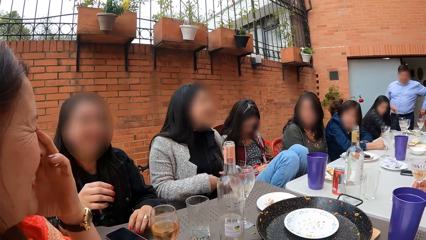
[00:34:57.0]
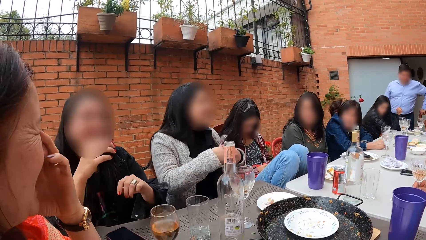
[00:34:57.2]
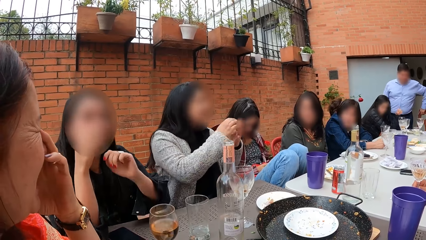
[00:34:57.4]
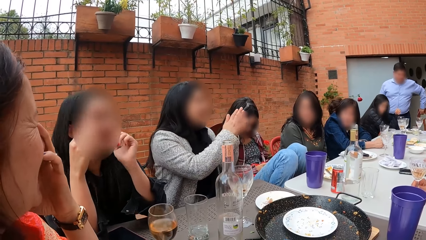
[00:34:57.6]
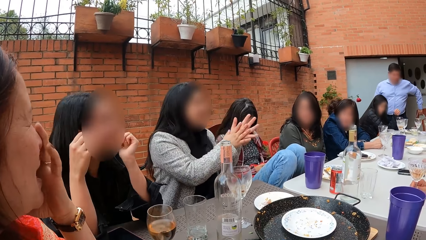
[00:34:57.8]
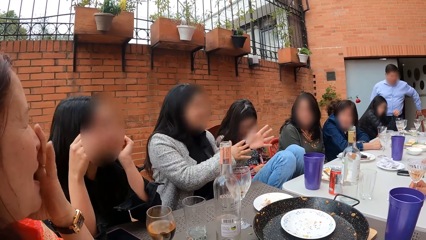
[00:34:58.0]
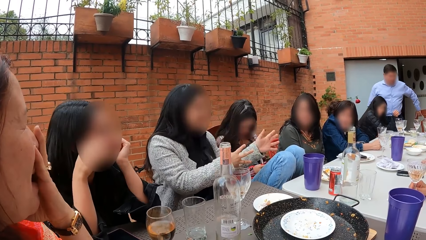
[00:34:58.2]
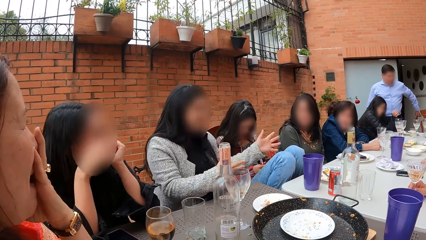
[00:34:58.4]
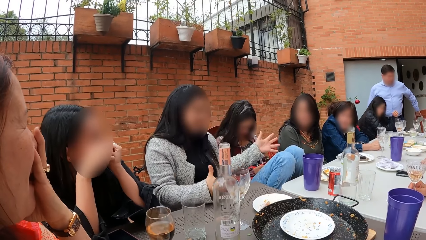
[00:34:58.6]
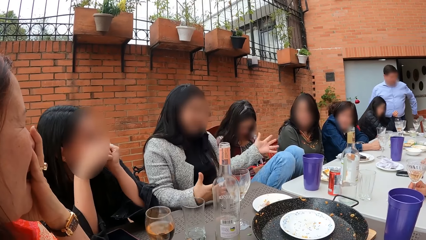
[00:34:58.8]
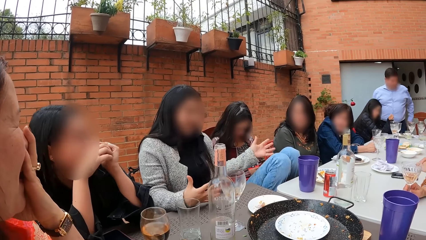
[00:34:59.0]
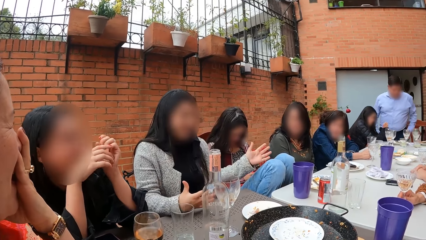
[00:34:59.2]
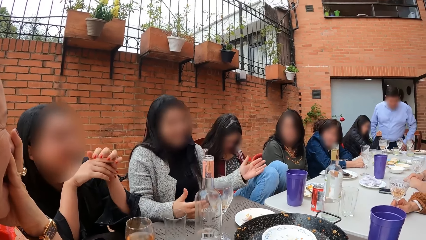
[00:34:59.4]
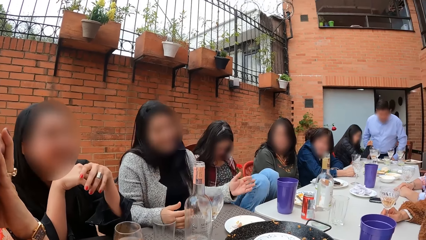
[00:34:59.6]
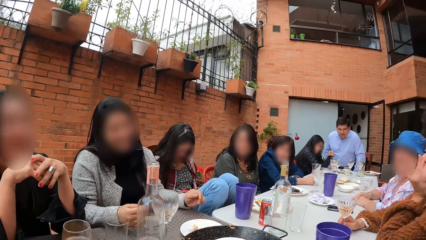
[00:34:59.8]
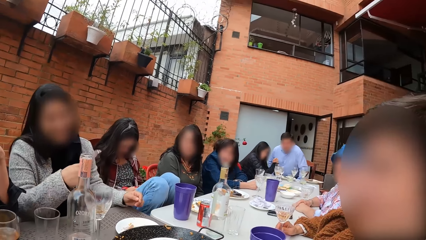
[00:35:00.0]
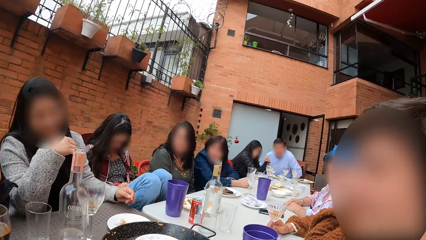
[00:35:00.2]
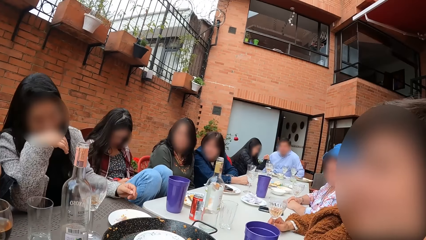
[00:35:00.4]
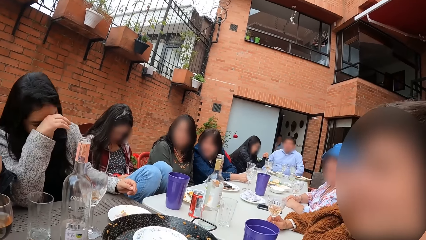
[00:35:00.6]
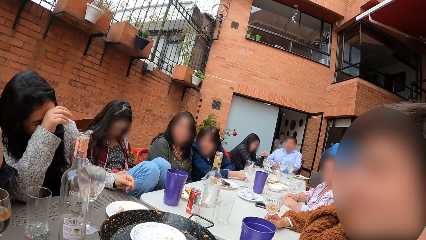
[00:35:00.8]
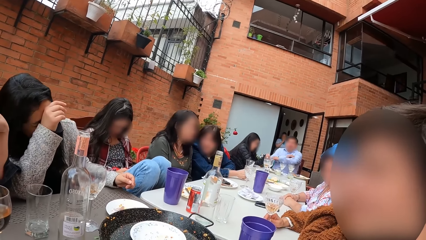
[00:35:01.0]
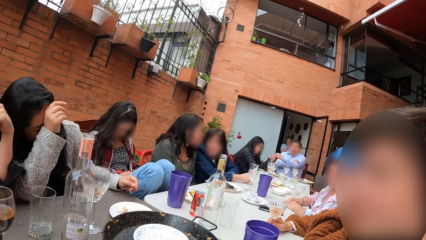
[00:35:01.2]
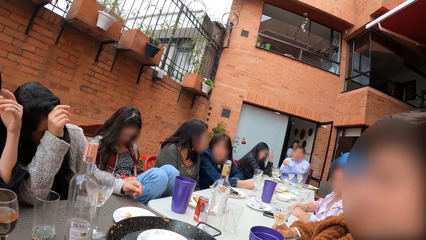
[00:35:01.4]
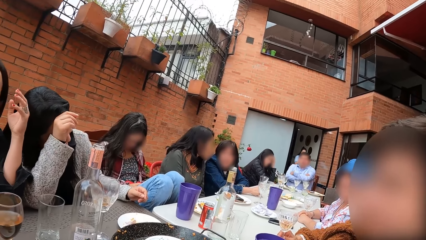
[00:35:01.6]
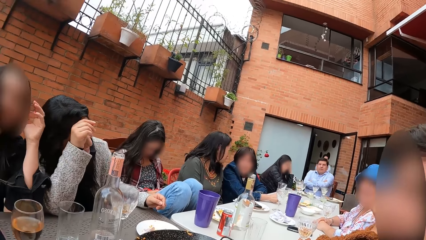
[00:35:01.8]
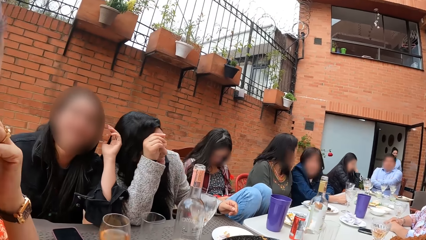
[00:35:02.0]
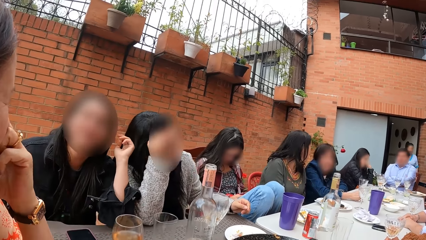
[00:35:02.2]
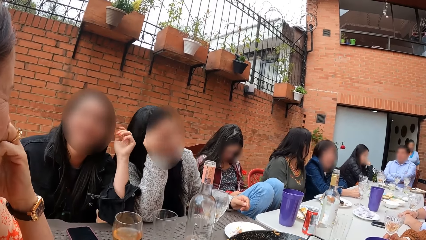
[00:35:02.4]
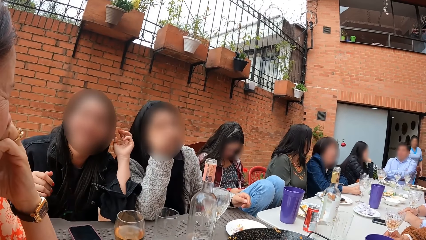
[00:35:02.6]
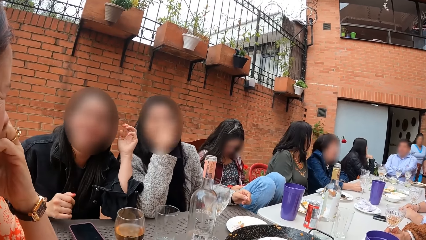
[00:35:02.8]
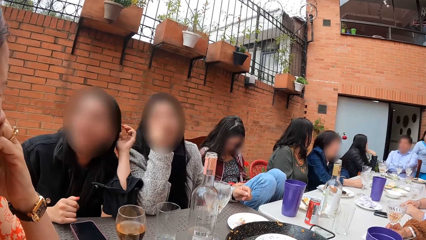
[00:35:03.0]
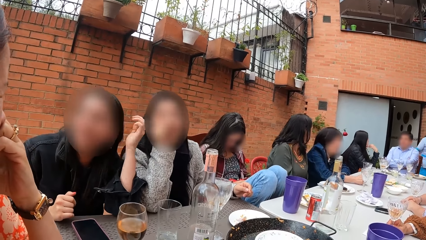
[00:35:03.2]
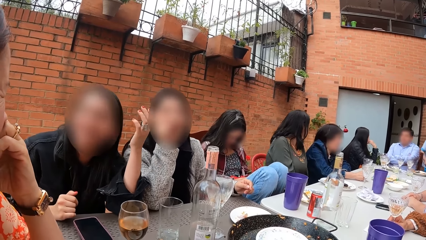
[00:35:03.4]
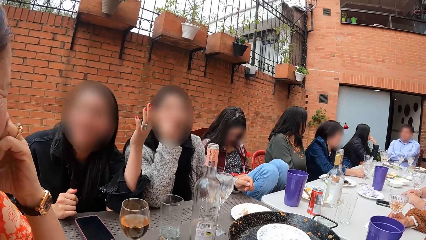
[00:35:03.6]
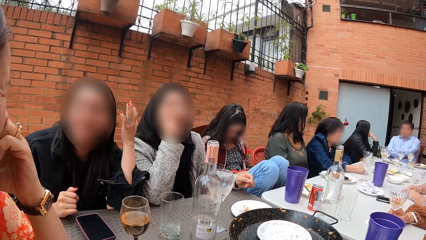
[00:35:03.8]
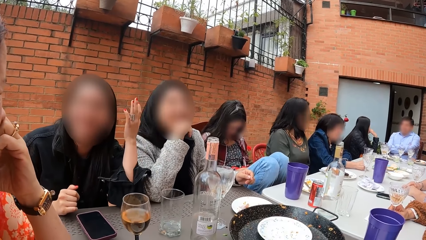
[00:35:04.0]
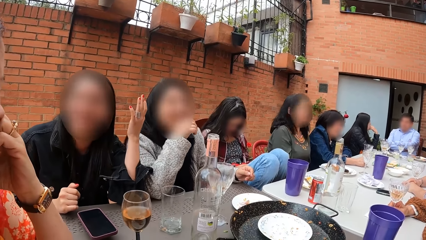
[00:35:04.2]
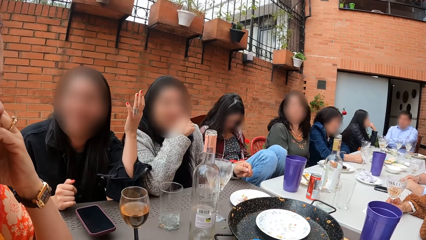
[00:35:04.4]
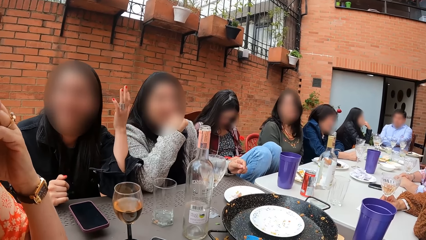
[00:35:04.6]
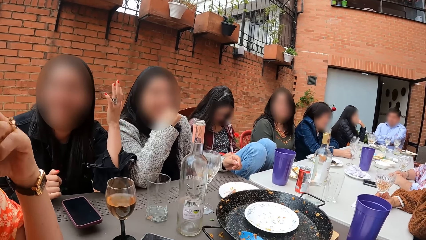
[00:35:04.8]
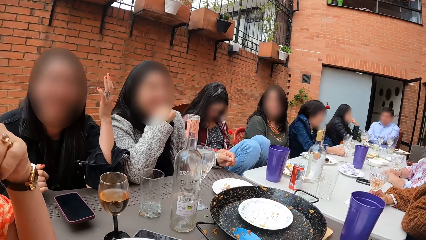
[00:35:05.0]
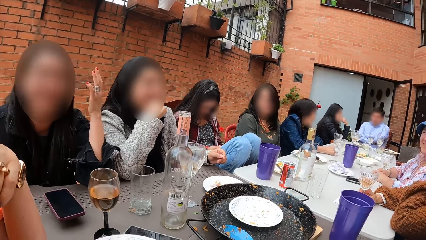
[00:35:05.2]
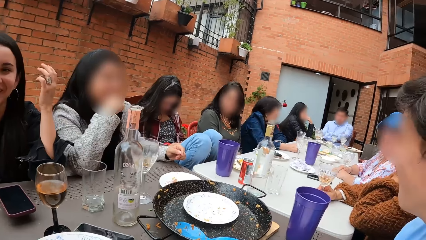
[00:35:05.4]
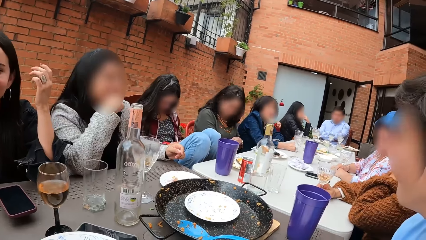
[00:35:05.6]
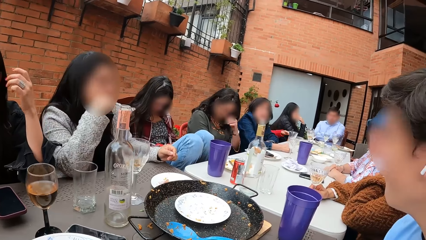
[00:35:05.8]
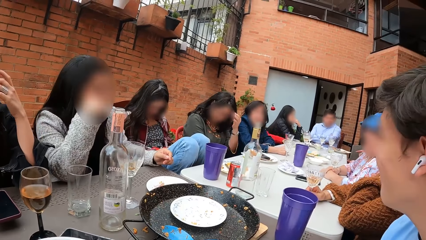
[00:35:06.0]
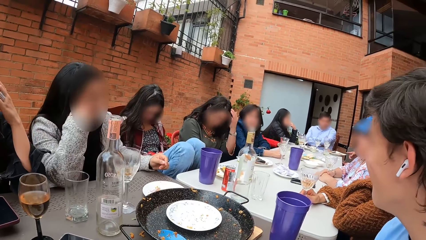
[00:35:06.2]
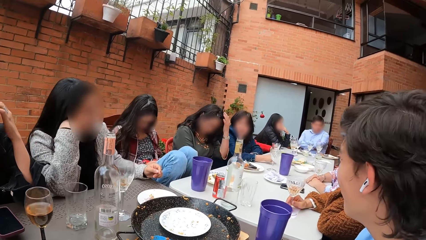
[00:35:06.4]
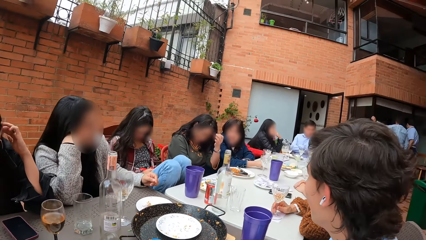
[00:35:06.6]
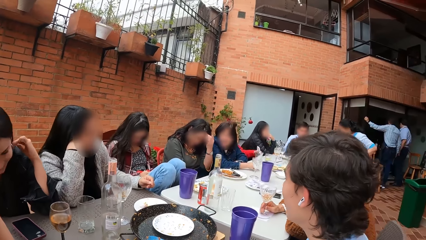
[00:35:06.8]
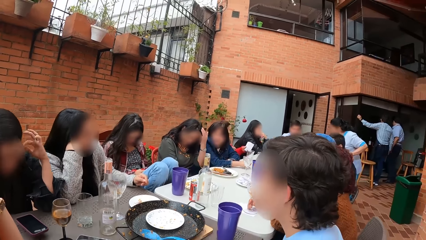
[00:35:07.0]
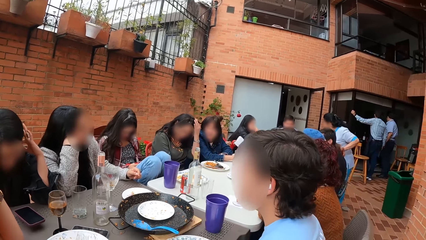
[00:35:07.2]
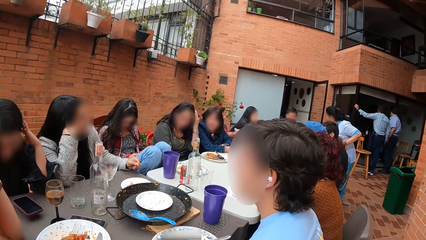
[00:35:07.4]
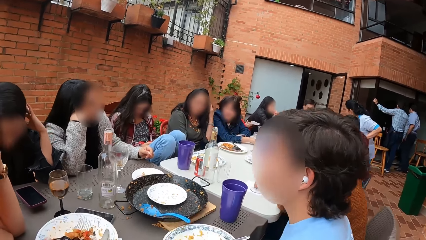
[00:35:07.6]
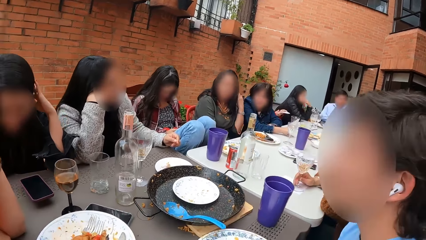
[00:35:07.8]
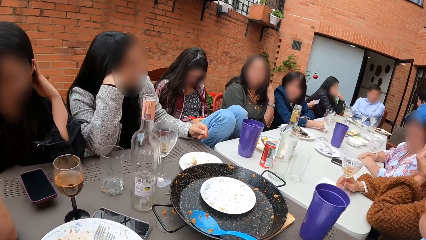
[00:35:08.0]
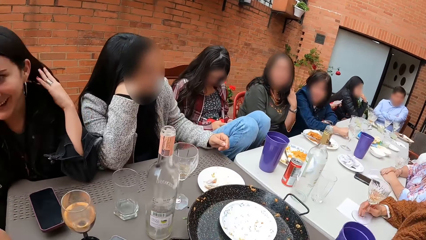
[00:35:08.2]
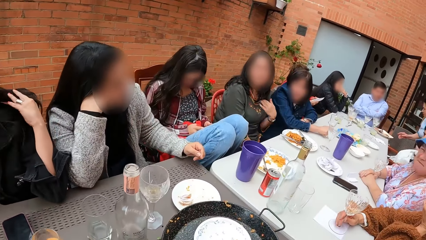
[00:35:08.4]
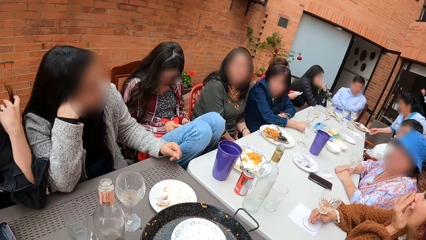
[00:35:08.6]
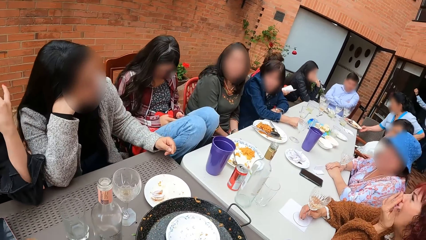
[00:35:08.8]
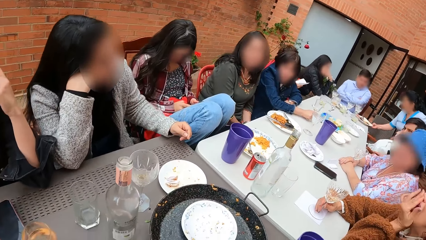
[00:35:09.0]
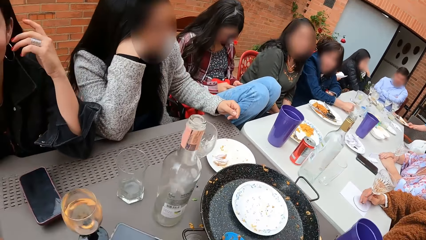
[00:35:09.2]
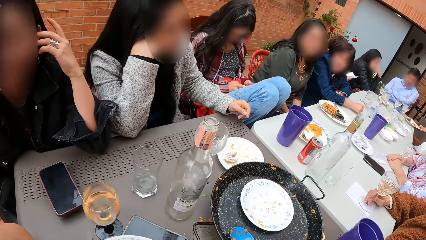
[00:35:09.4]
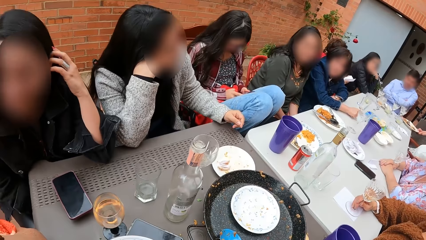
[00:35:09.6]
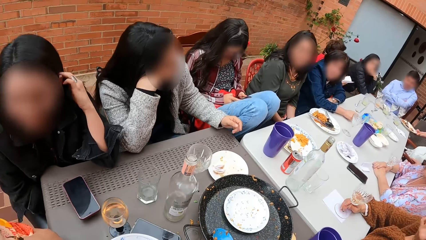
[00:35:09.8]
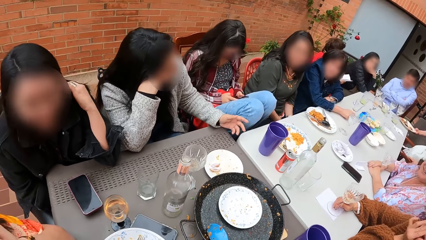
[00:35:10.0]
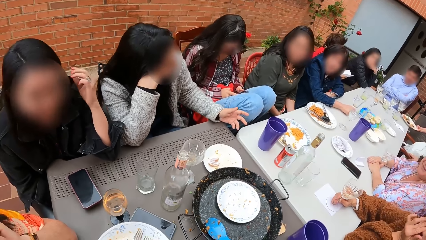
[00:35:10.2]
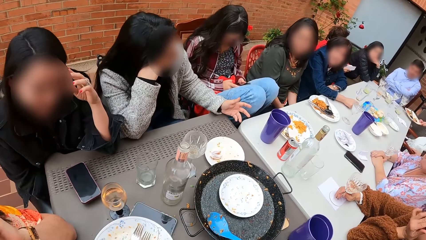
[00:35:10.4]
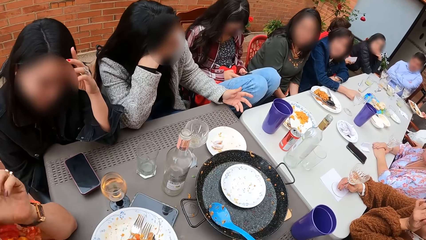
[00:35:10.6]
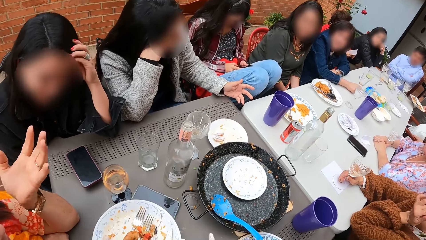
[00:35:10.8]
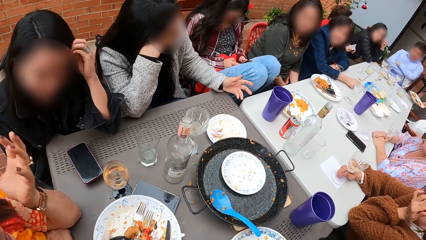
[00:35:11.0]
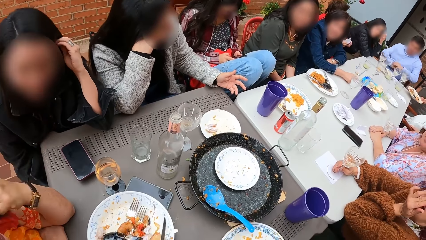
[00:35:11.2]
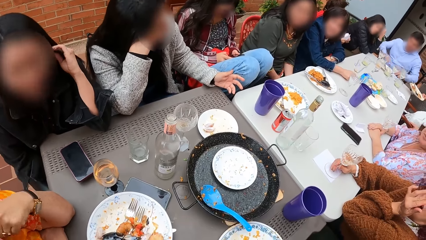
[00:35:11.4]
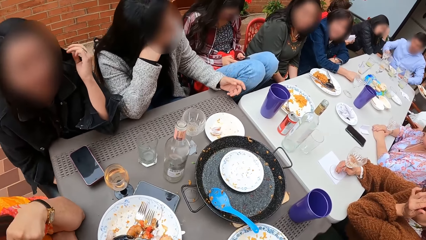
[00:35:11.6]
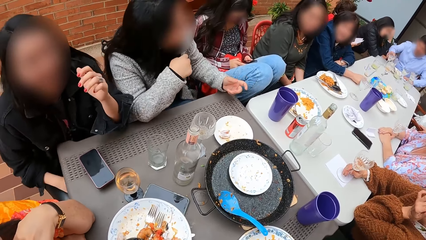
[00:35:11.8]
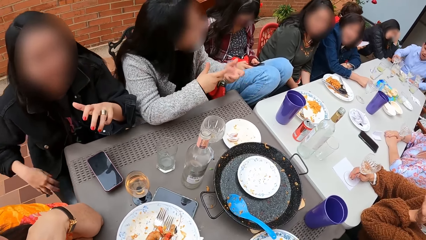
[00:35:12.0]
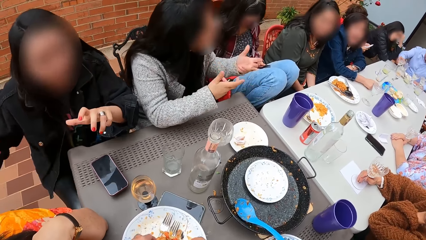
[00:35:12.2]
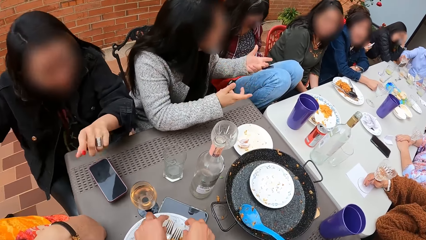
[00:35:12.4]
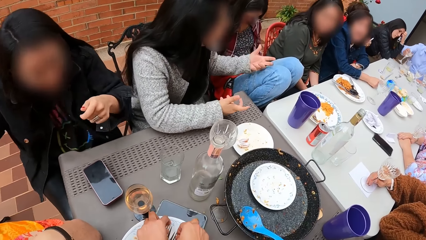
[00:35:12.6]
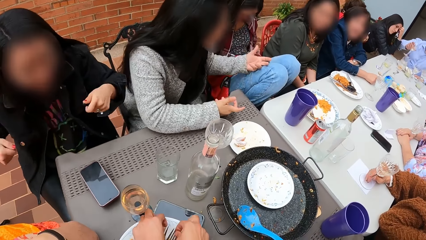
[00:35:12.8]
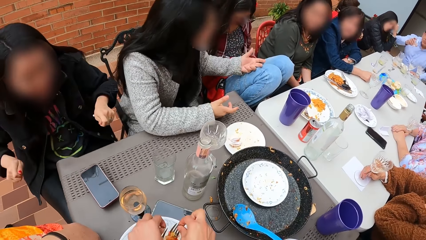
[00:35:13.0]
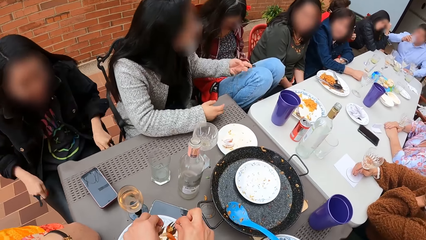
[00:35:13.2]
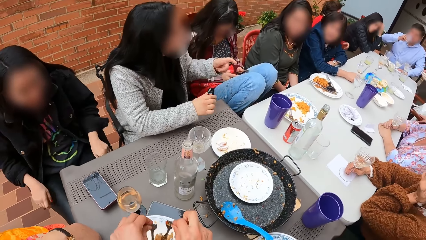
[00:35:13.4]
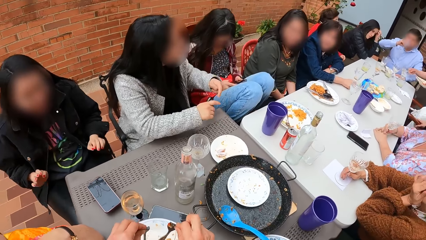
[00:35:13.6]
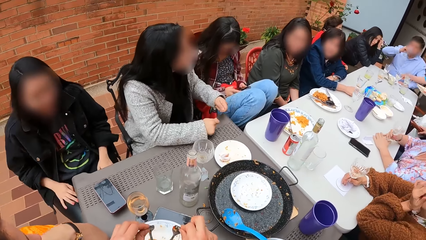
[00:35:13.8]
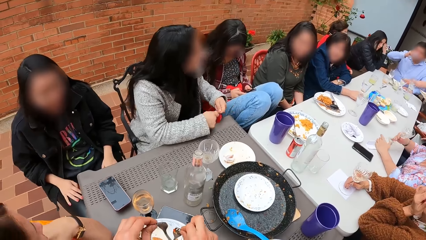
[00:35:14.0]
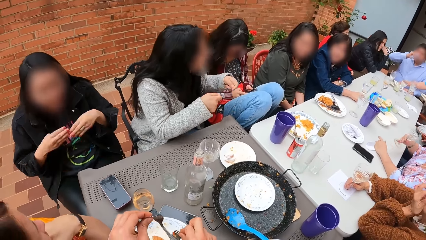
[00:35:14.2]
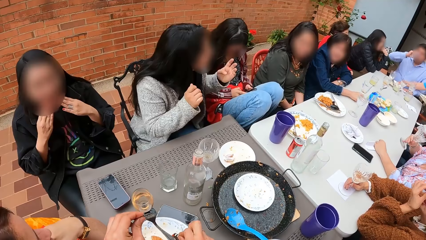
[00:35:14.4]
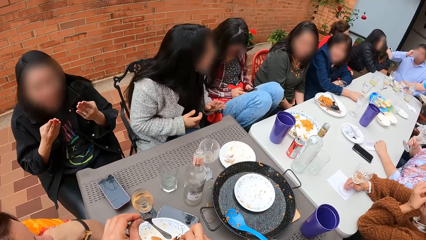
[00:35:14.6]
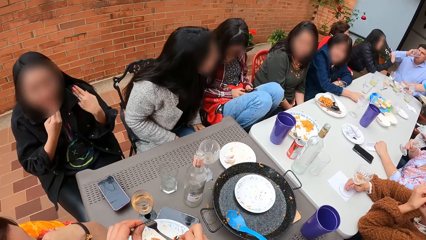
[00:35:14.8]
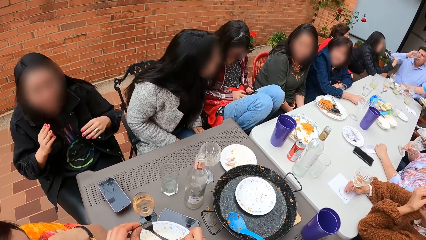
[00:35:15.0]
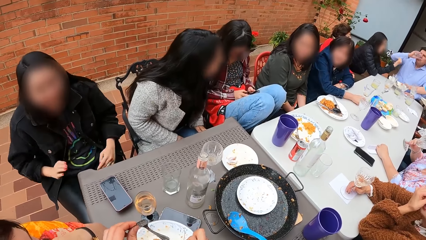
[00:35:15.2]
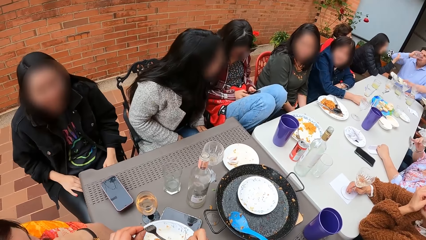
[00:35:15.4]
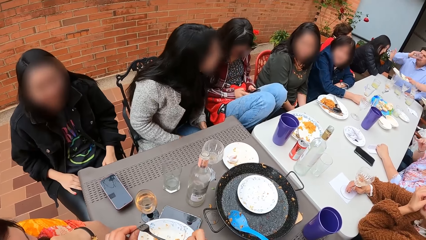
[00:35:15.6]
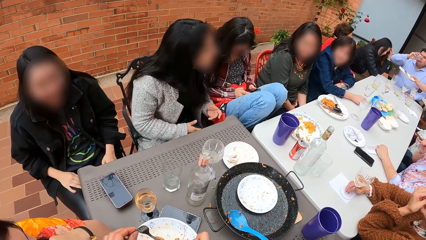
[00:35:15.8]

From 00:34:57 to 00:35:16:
A lady moves her hands. The camera wearer picks a fork from a plate on the table with her right hand. She picks a fork from the plate on the table with her left hand. She brushes the forks in her hands together.
